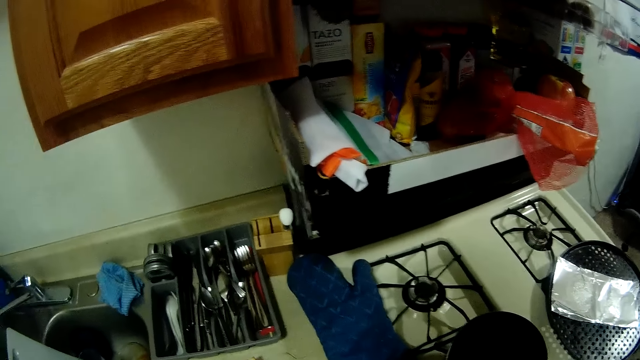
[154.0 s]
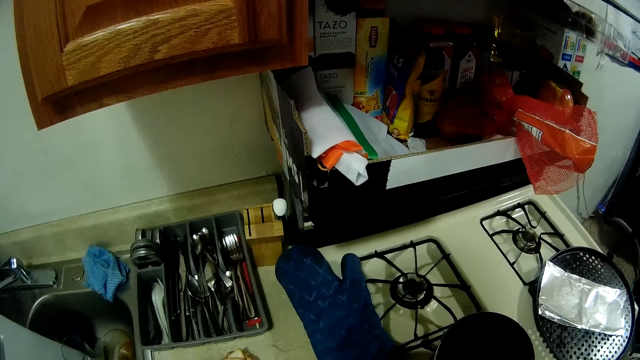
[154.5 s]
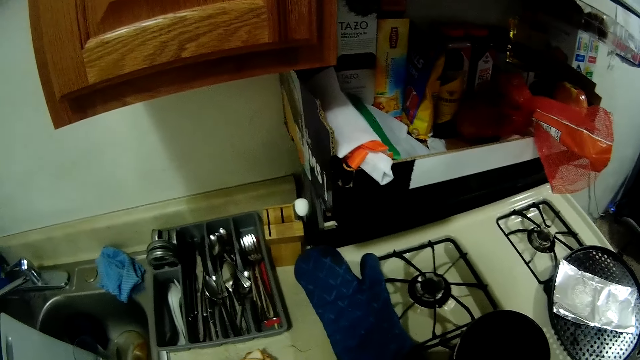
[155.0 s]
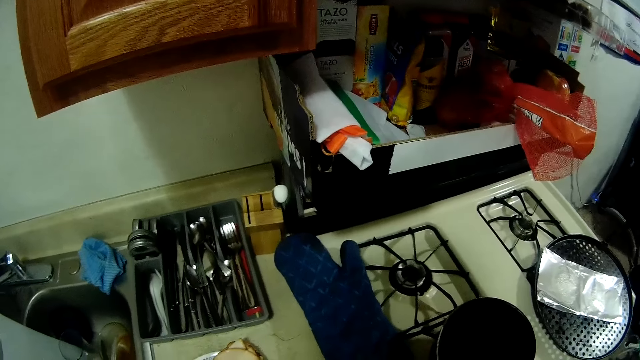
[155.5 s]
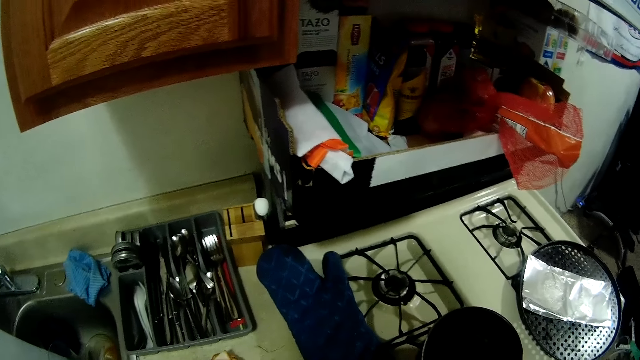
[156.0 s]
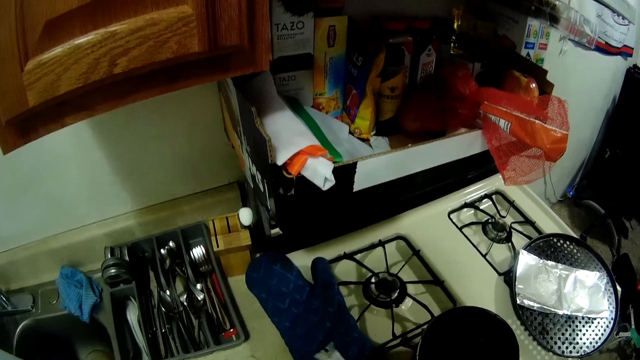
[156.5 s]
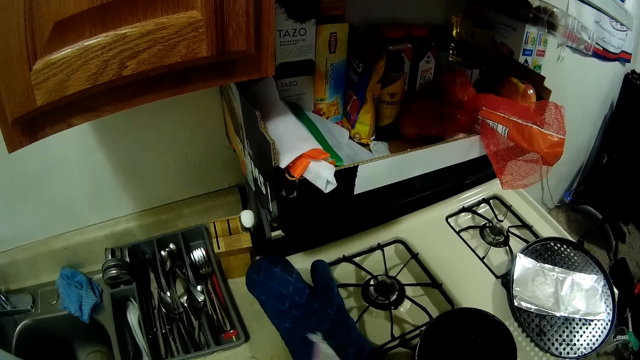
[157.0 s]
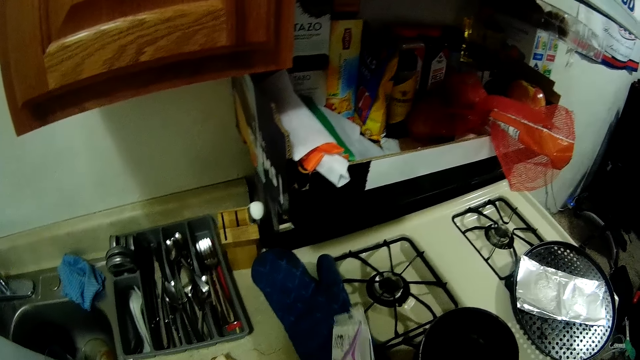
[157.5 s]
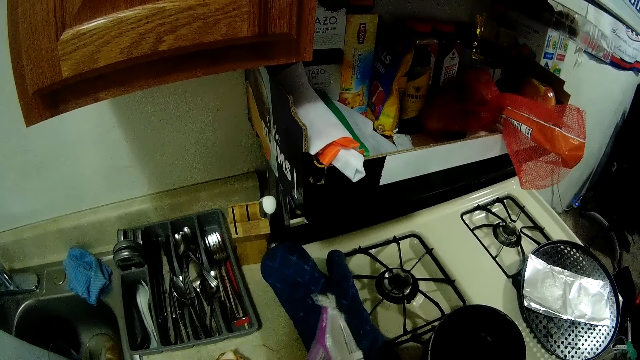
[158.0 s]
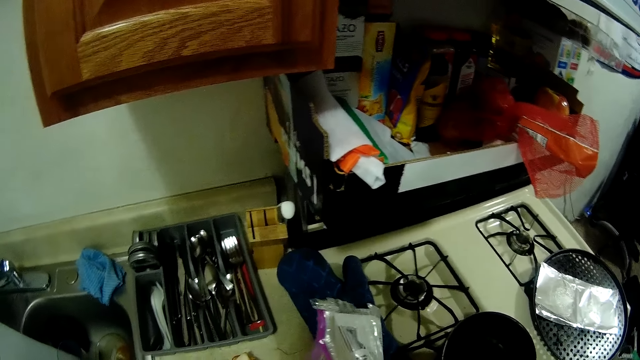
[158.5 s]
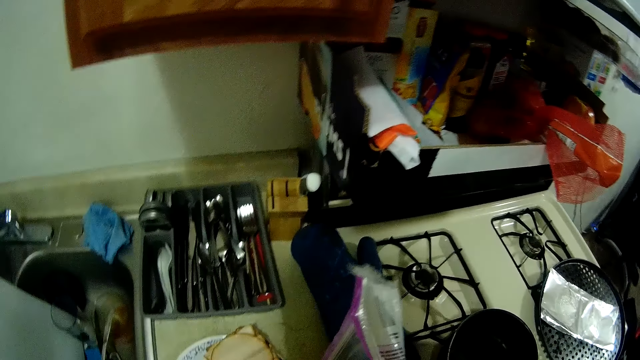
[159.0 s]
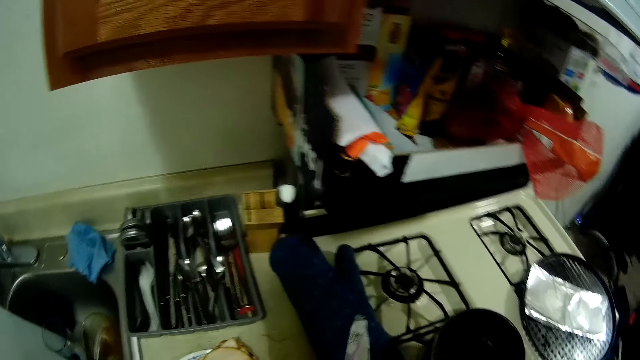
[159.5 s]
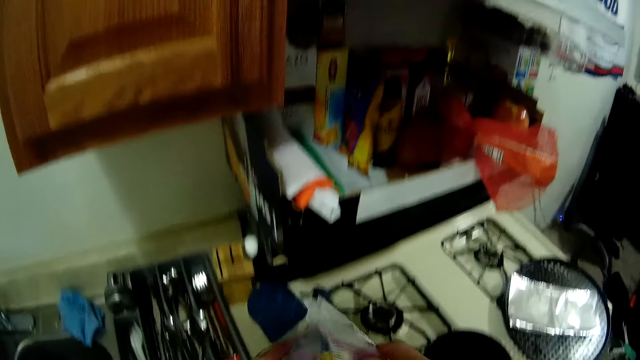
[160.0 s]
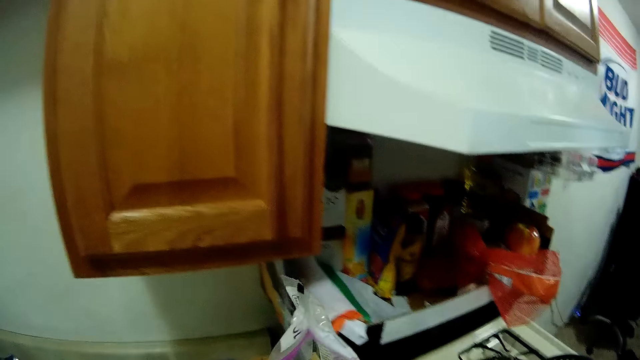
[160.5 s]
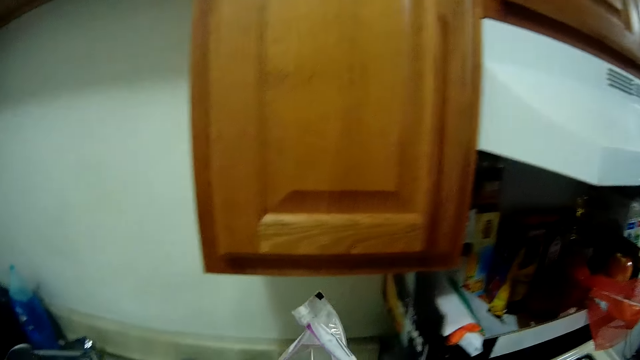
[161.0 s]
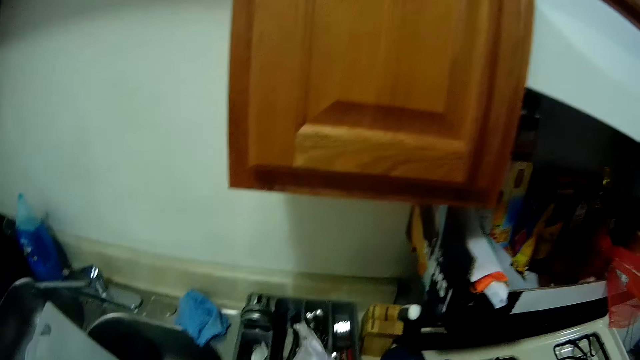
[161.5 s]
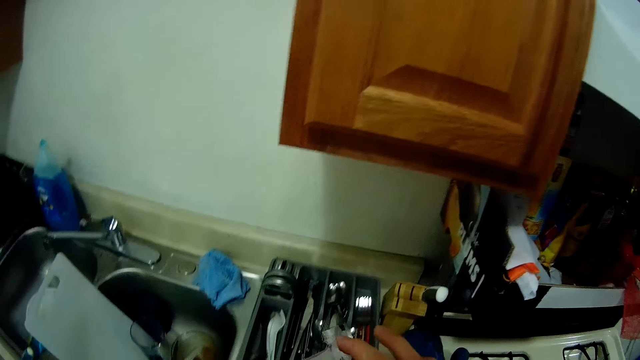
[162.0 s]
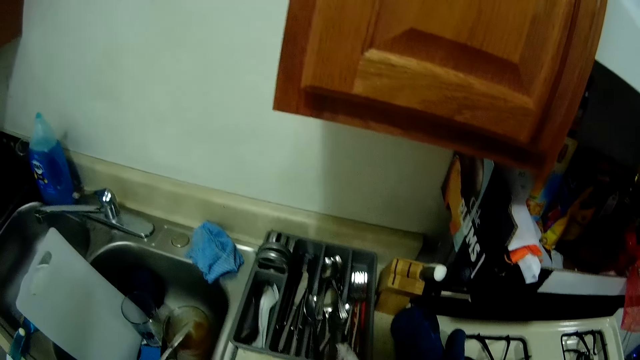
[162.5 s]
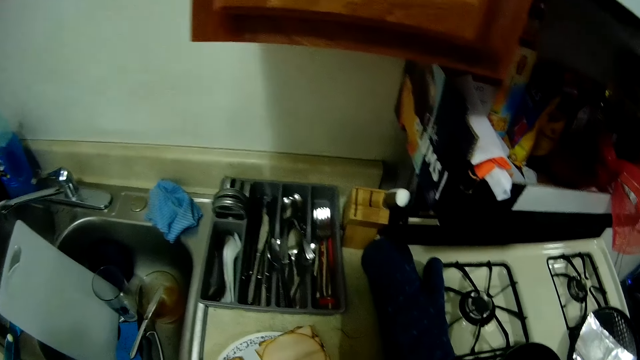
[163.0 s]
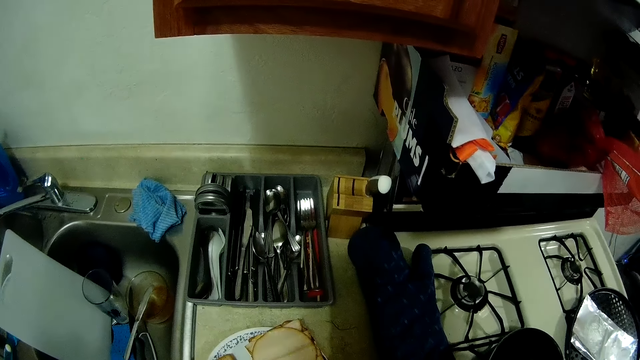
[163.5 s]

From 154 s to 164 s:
The camera wearer opens the plastic bag of cheese slices with both hands.

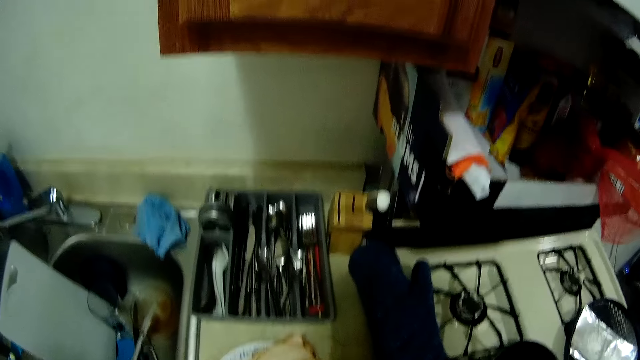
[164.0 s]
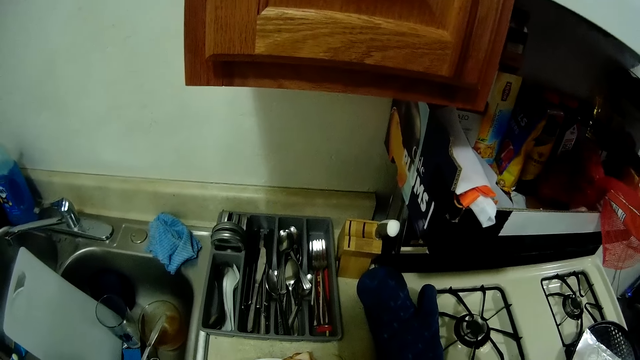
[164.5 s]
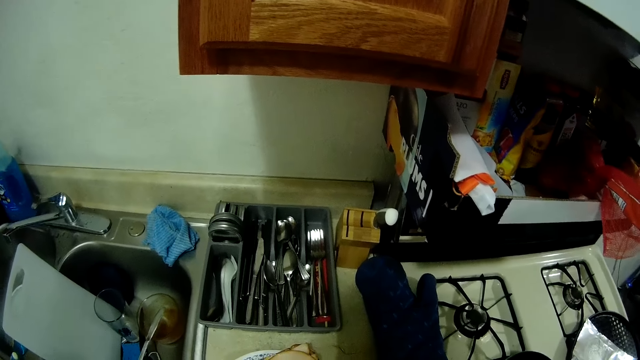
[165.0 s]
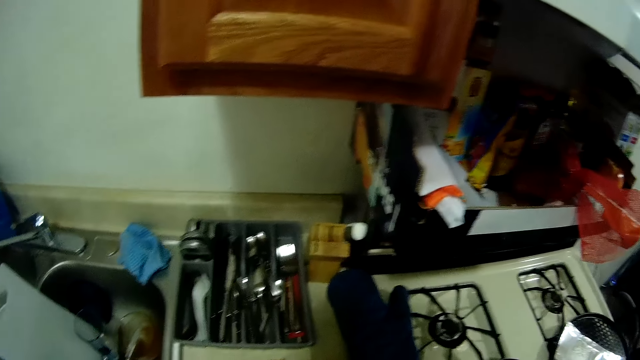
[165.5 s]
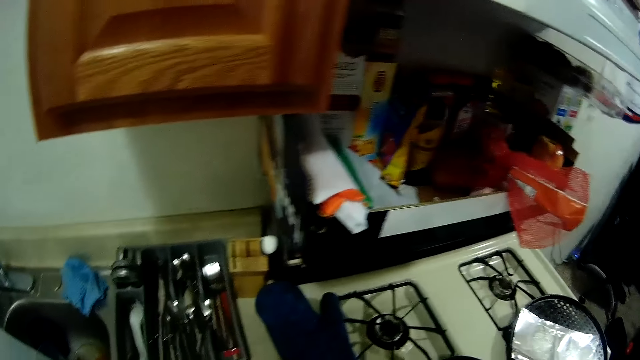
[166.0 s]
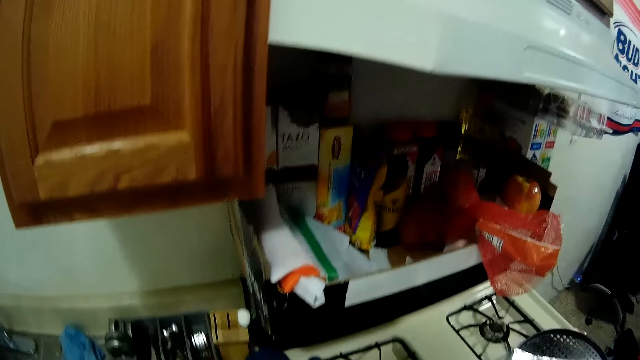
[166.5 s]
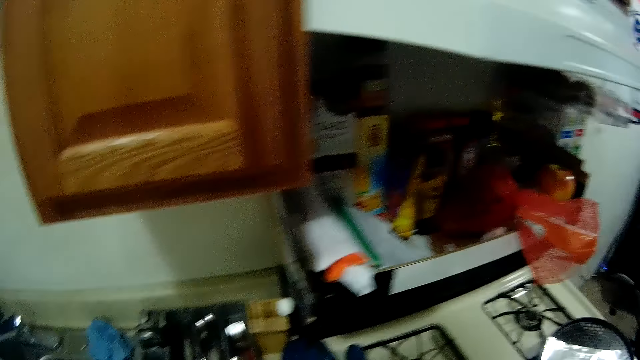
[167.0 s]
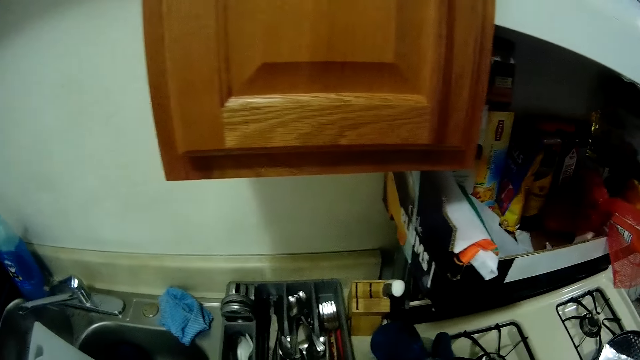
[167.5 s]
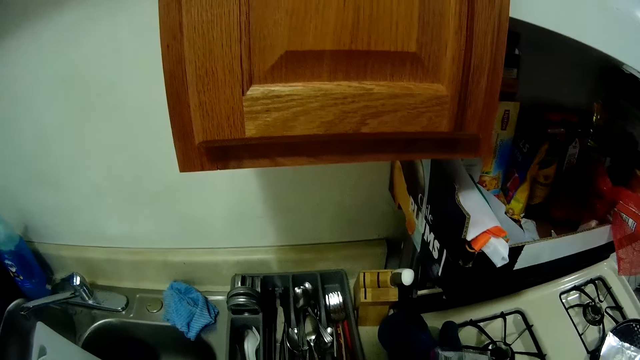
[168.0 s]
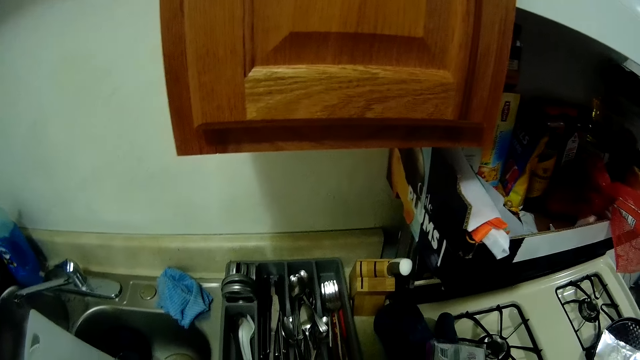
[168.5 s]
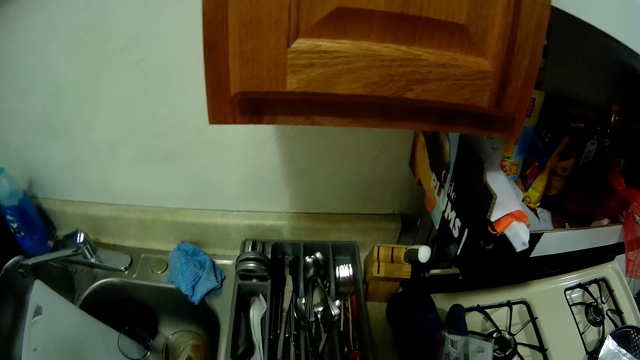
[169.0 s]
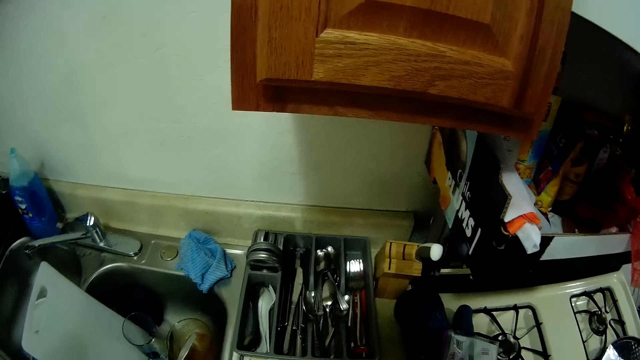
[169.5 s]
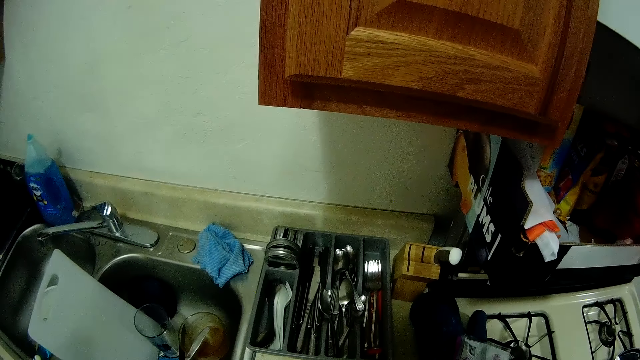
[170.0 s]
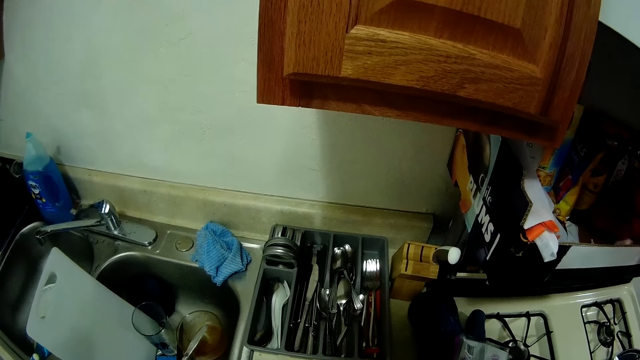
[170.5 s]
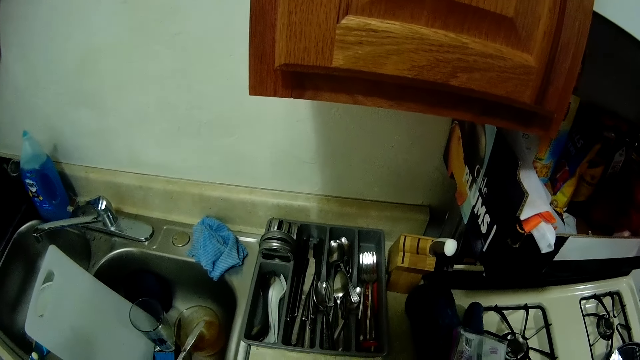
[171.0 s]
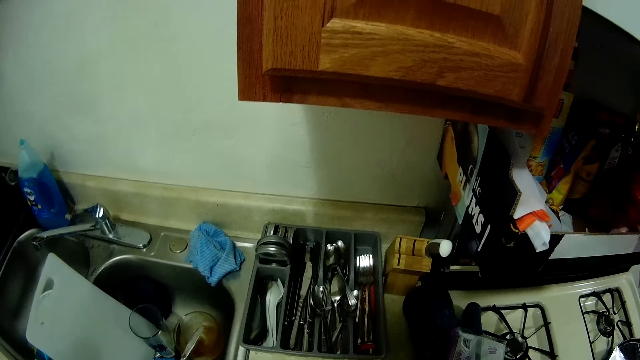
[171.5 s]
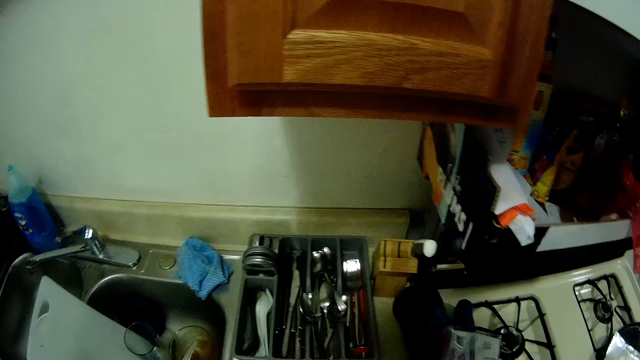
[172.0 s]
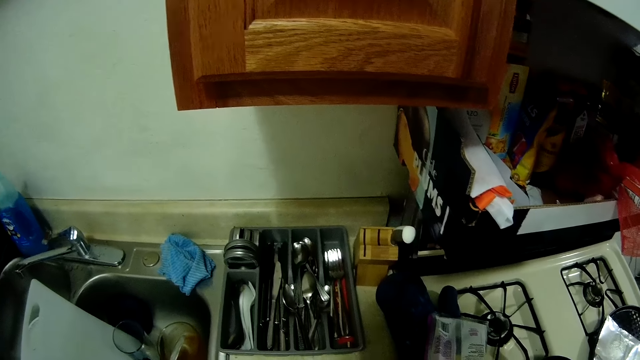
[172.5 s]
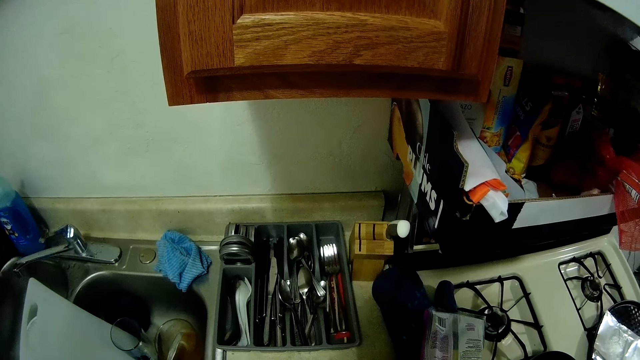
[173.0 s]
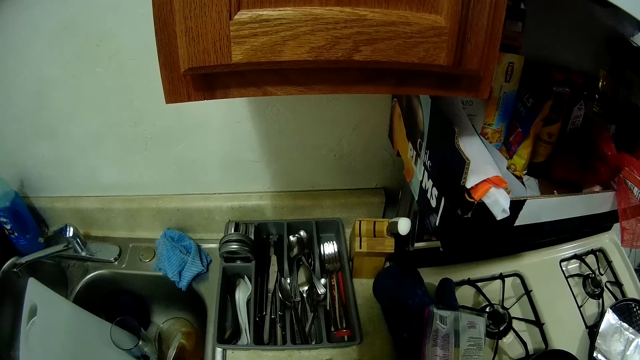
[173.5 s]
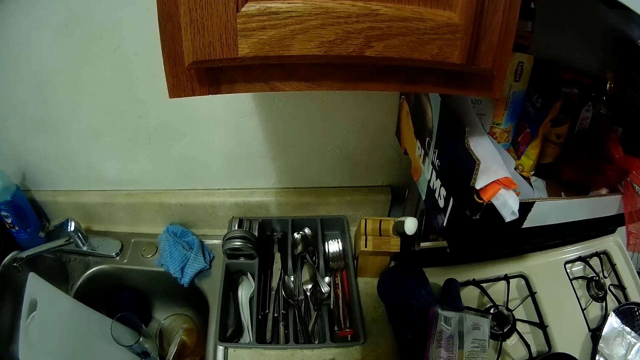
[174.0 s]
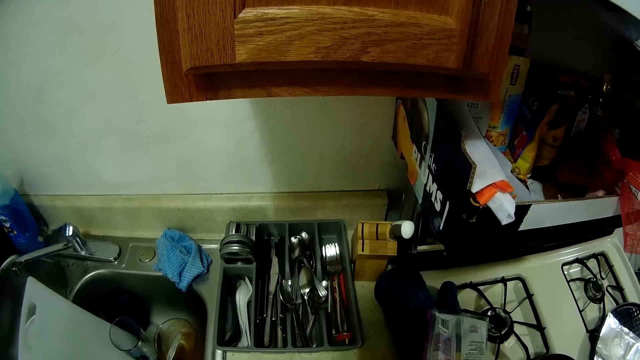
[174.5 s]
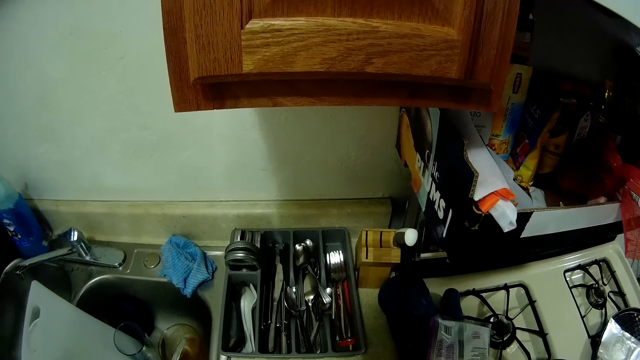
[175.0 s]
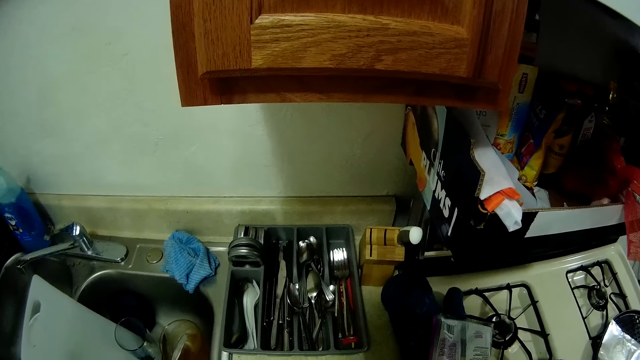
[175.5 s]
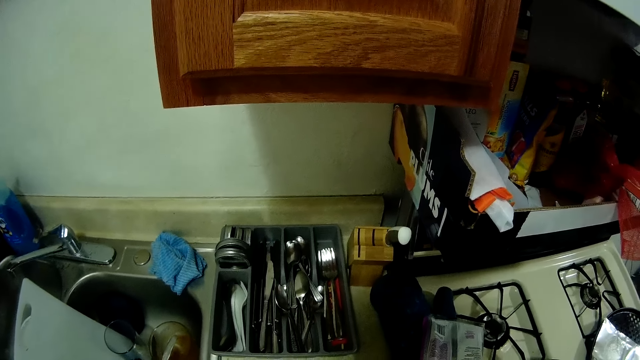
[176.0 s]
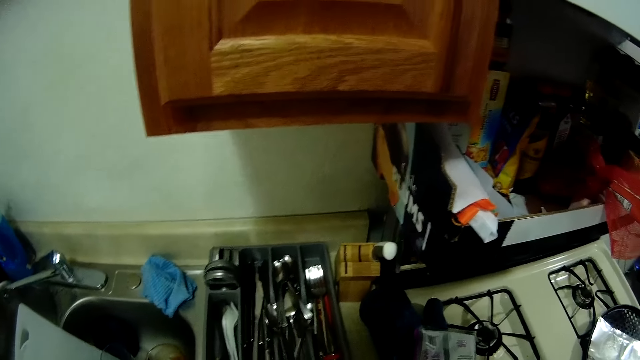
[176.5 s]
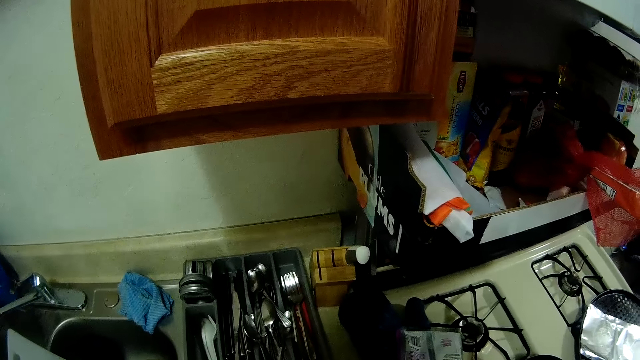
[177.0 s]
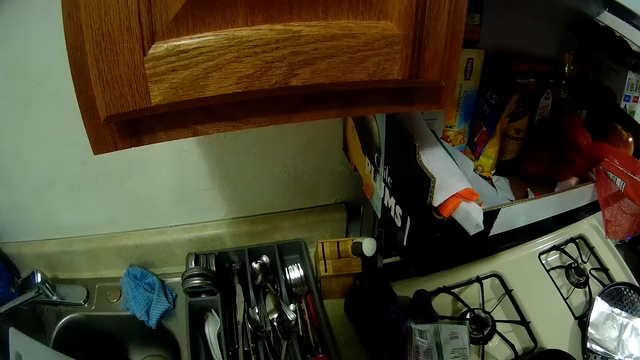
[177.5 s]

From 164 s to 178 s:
The camera wearer puts down the sachet on the gas cooker. They hold something.
